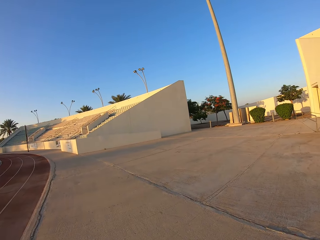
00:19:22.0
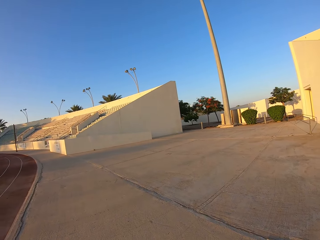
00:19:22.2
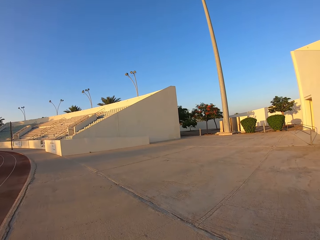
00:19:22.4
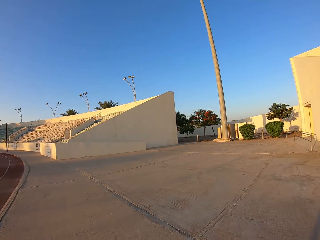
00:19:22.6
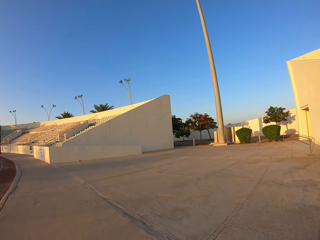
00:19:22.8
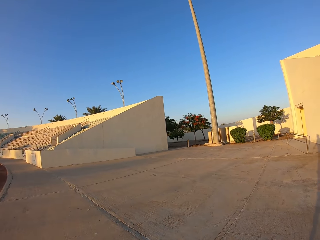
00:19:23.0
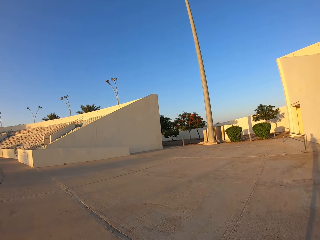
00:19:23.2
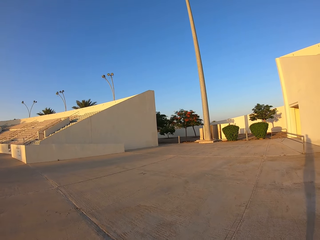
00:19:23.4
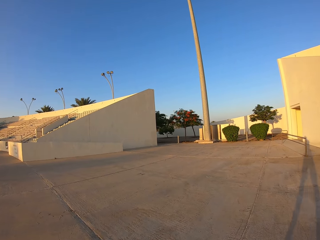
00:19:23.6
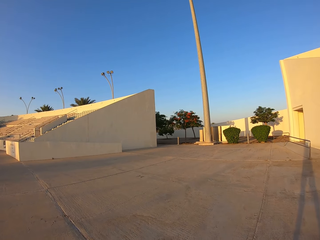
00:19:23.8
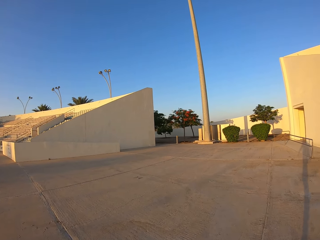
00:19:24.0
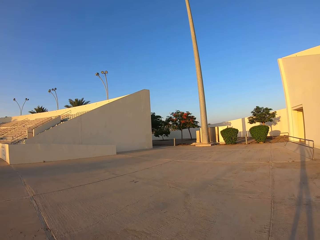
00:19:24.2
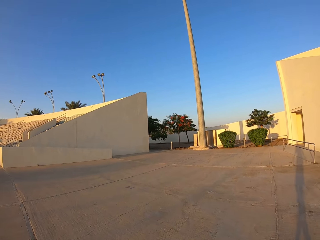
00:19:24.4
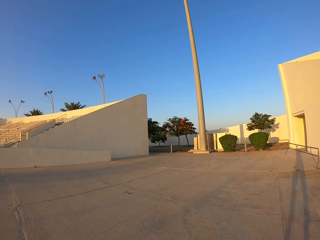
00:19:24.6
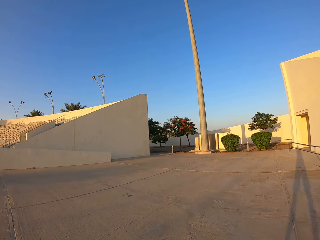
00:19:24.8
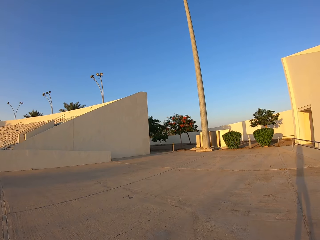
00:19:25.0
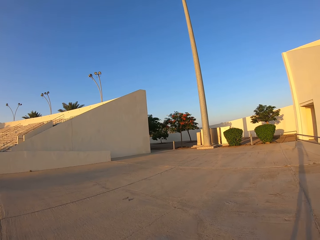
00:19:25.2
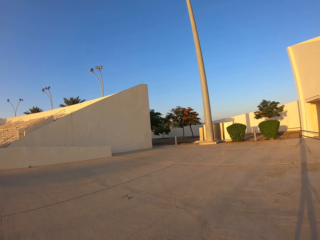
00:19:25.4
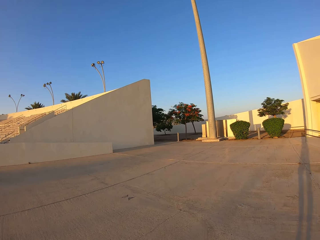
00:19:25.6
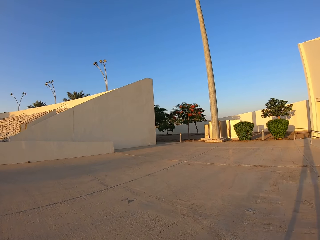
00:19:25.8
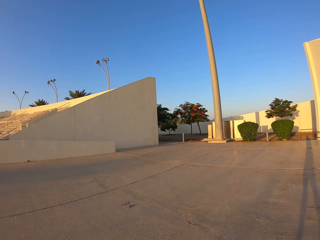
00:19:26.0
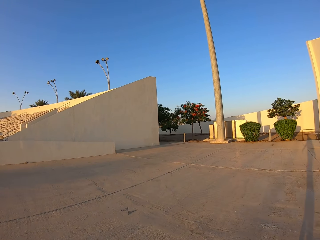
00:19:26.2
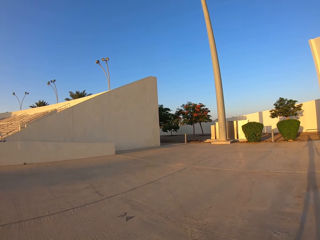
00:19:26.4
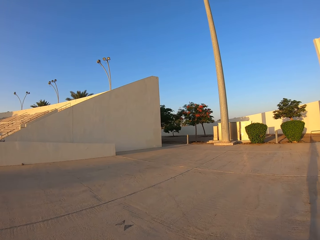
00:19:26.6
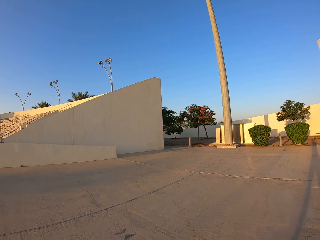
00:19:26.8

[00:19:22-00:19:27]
The camera wearer walks.

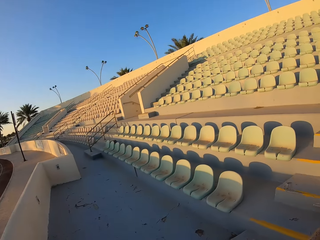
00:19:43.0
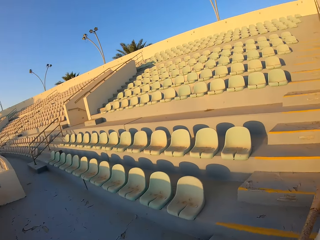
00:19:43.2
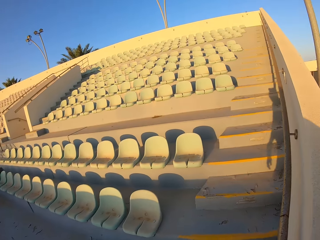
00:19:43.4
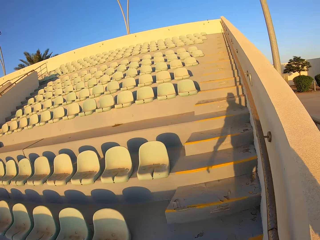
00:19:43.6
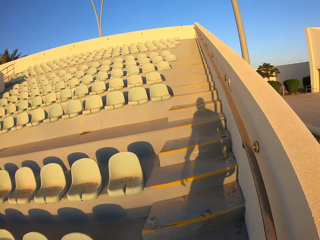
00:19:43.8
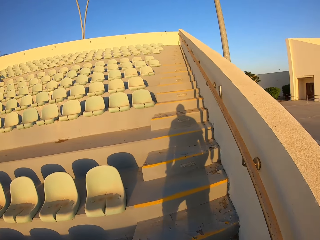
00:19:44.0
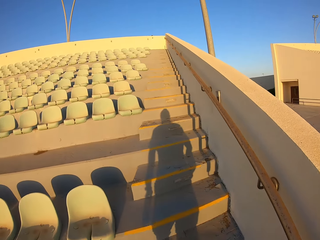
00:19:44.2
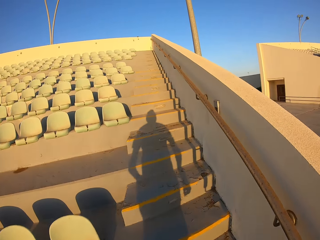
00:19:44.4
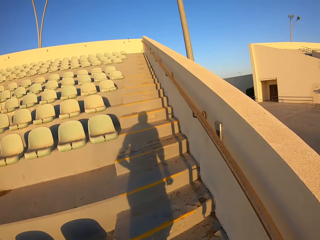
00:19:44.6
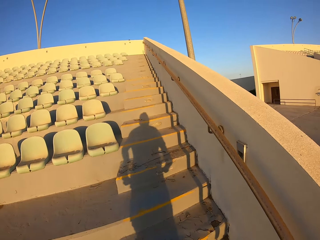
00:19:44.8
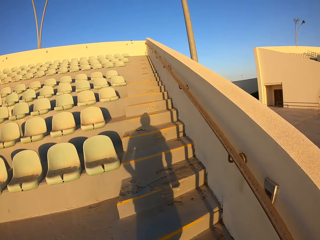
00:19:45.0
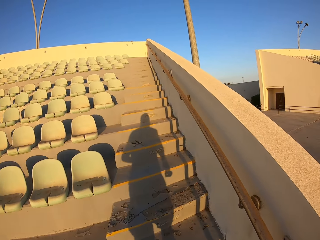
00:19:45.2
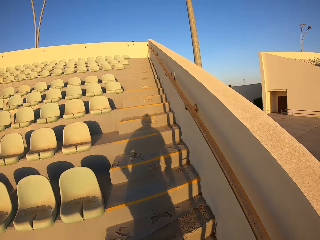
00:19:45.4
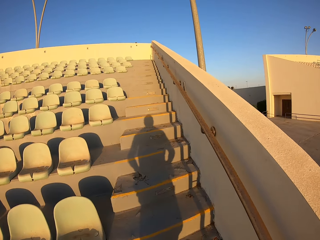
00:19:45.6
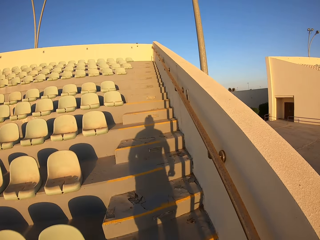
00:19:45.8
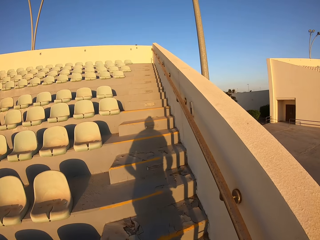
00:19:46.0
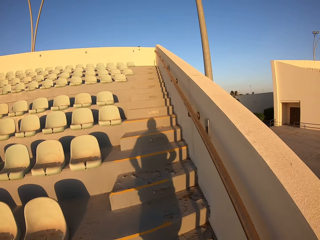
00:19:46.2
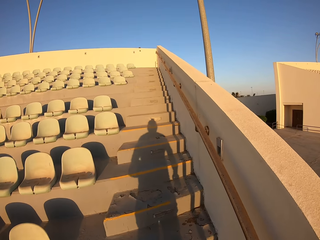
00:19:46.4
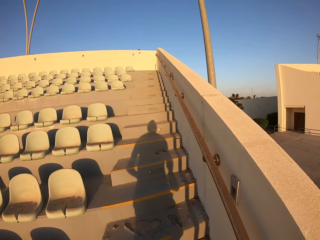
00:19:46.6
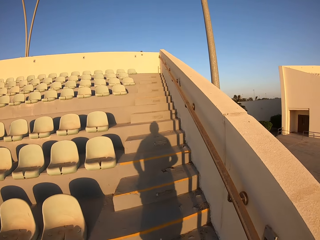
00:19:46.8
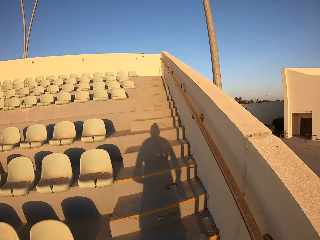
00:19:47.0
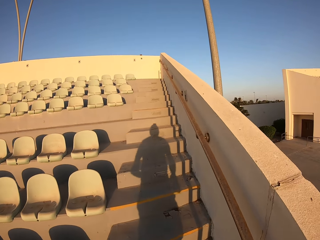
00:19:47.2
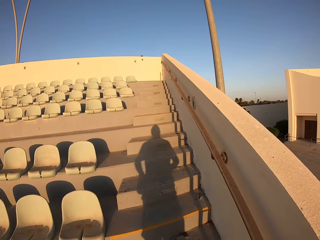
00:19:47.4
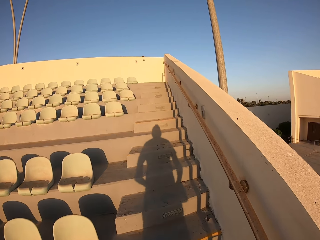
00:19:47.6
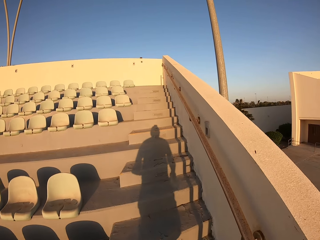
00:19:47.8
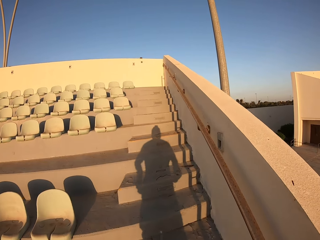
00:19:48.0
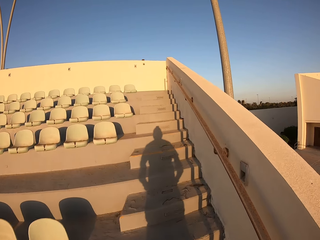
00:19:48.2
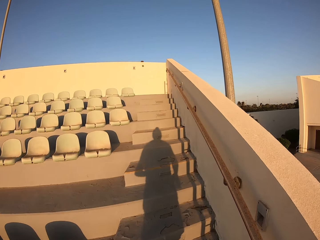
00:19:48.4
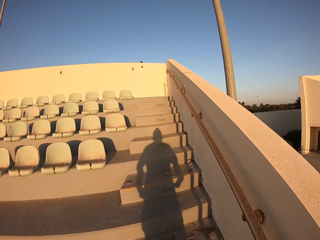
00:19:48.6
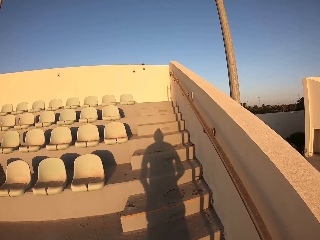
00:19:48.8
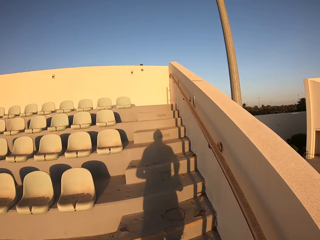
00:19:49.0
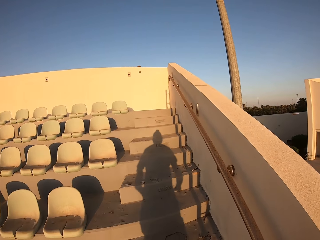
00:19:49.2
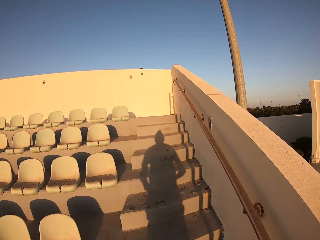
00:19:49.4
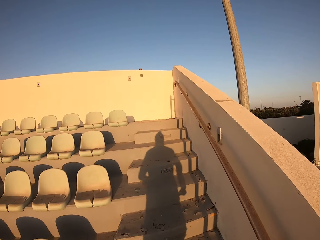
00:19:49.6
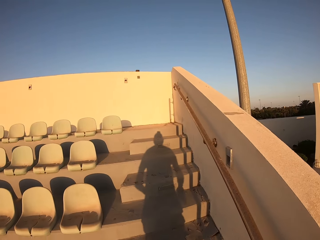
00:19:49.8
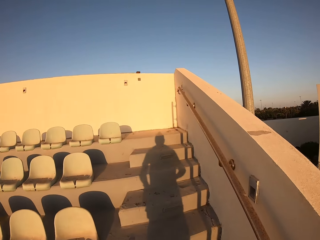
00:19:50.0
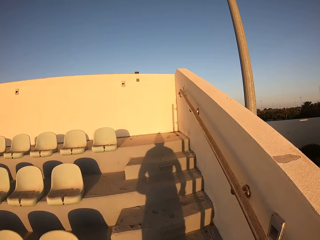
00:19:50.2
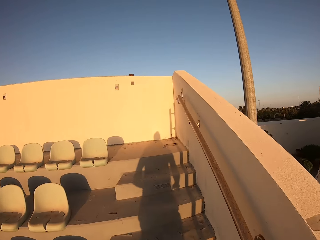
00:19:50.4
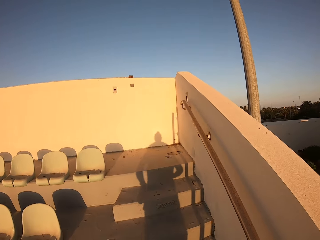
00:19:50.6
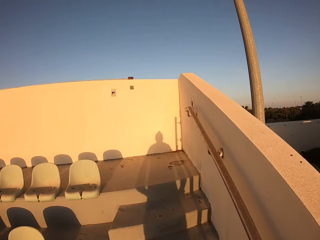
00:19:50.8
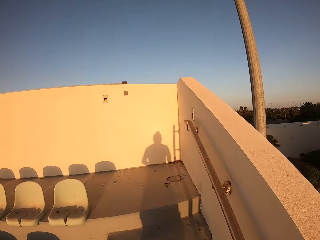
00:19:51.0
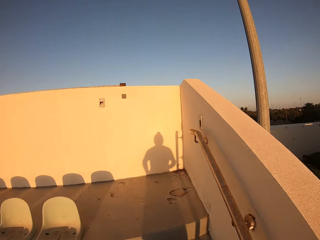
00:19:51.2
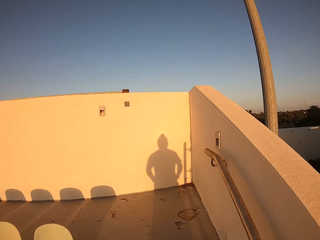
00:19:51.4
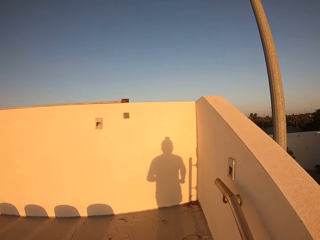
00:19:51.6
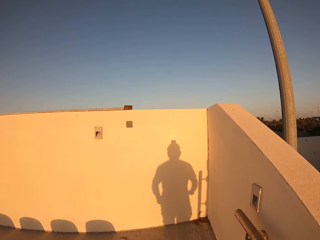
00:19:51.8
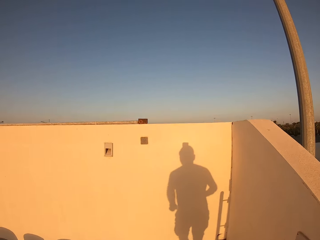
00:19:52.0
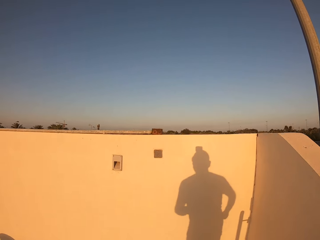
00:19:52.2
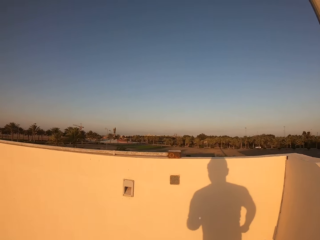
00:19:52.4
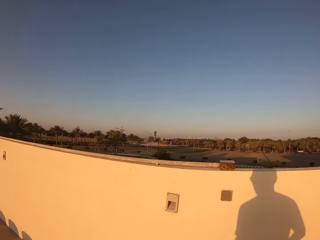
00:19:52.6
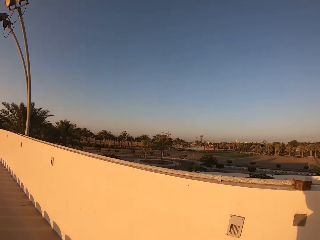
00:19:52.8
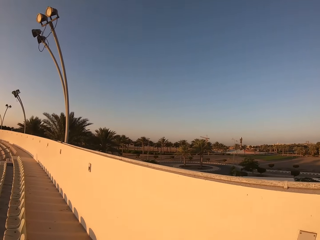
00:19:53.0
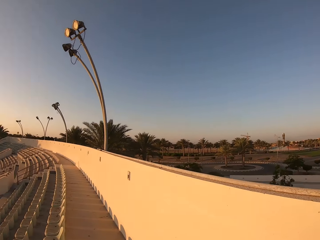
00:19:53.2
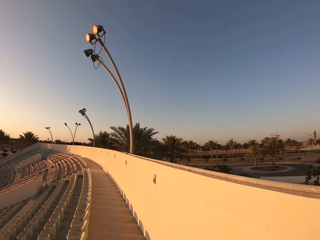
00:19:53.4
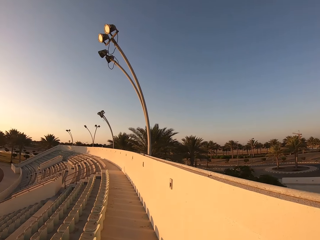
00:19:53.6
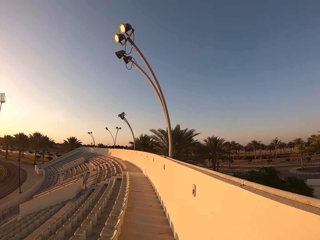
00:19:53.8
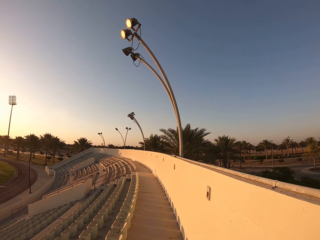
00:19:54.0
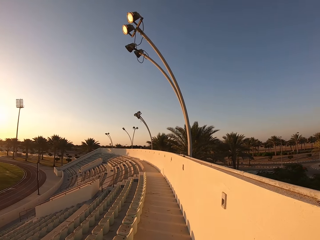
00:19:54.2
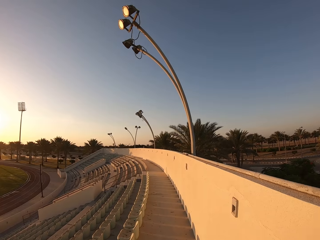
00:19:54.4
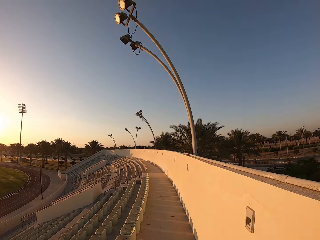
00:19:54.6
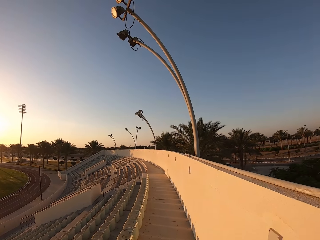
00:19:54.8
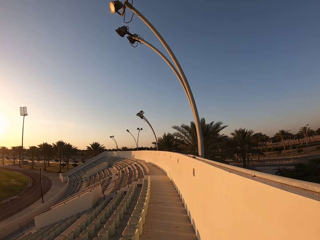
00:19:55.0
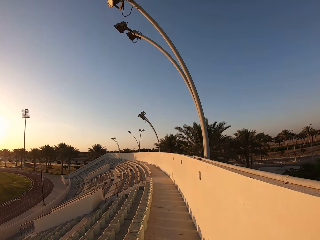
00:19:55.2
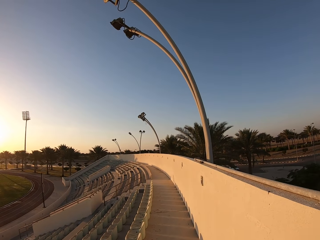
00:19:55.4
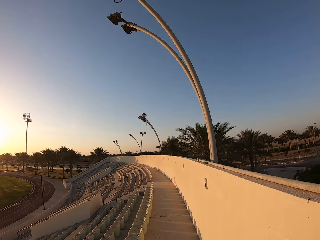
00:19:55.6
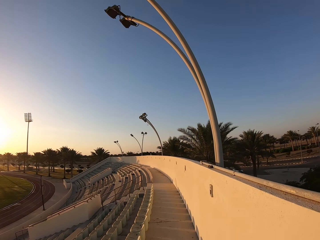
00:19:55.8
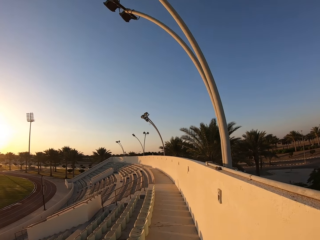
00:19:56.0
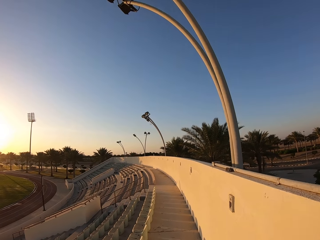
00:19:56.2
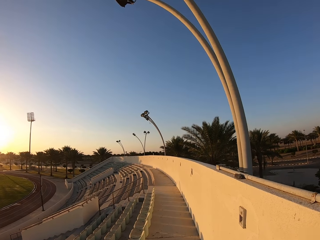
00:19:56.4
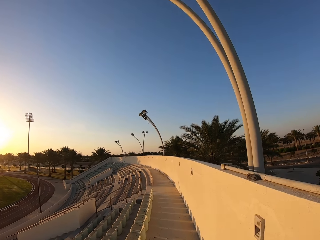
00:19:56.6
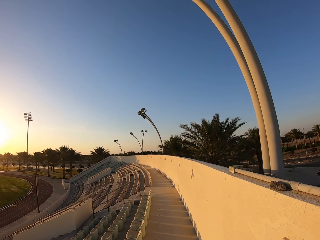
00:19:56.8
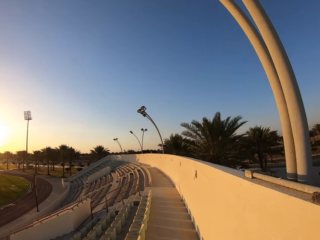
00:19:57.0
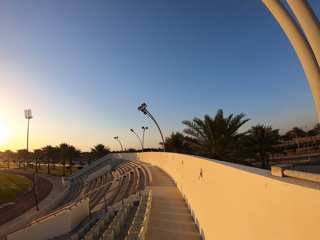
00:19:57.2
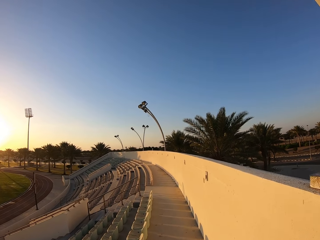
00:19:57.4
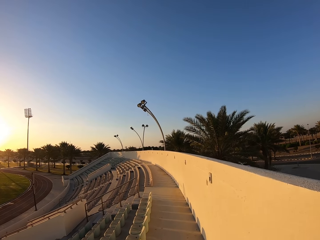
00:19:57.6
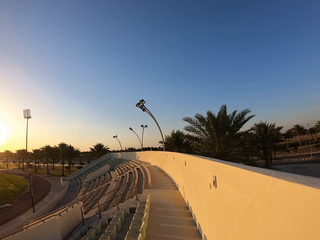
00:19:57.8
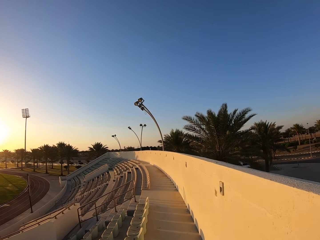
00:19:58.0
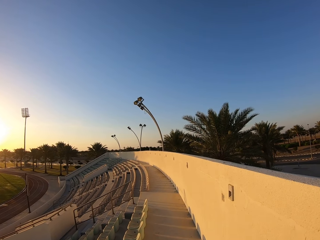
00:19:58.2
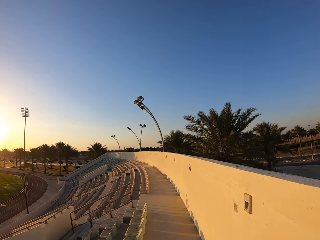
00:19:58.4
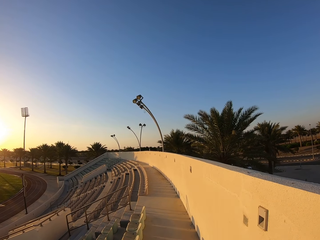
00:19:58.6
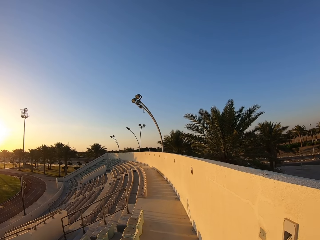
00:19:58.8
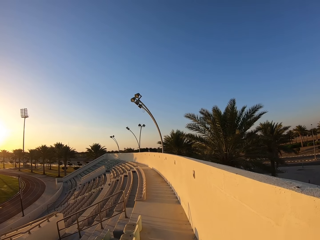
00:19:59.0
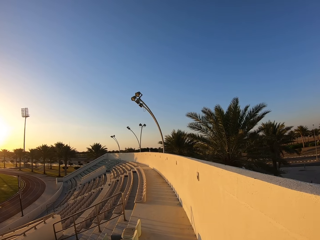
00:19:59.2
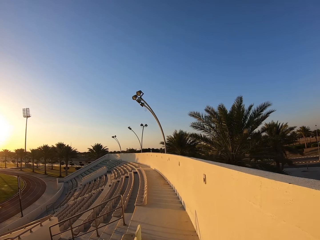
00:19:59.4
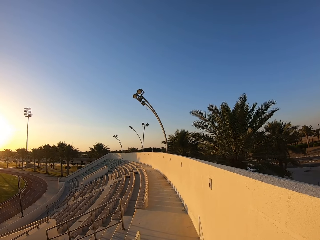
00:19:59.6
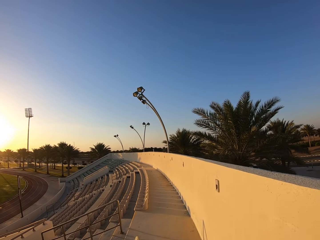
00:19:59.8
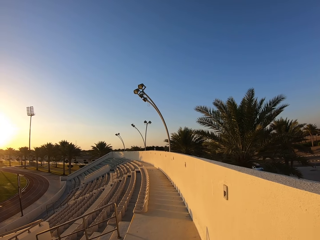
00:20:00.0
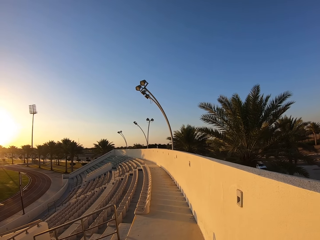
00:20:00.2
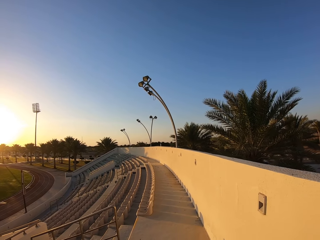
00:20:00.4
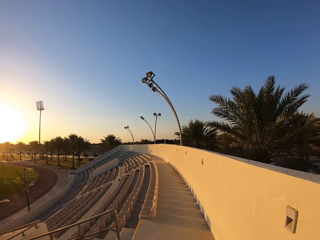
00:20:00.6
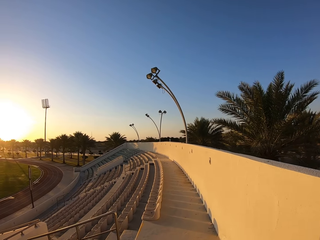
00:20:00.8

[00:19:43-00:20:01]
The camera wearer walks up the stairs.
